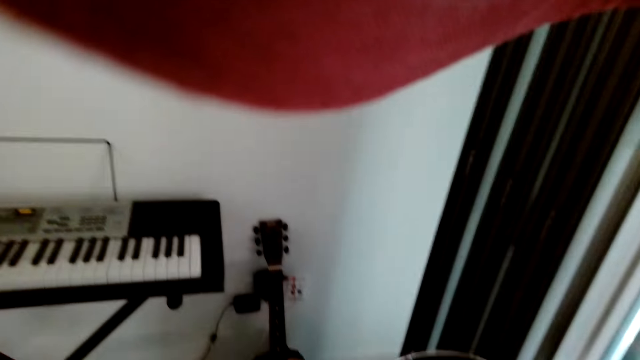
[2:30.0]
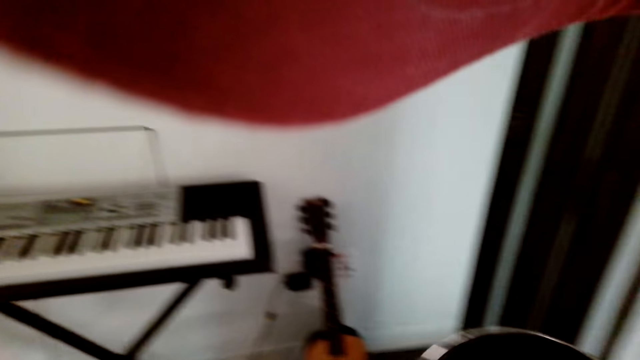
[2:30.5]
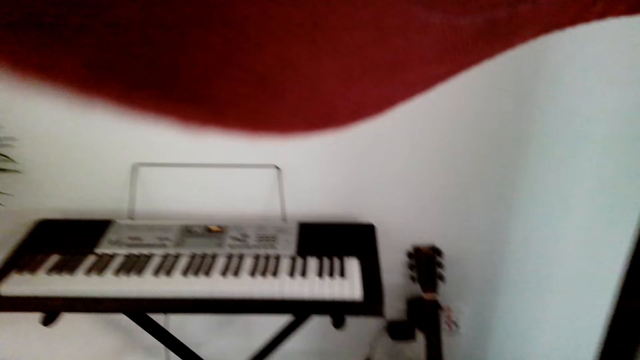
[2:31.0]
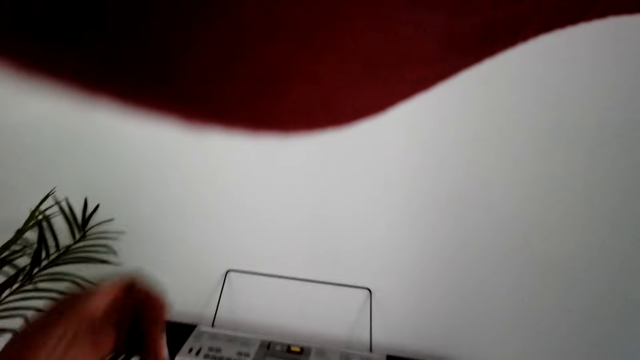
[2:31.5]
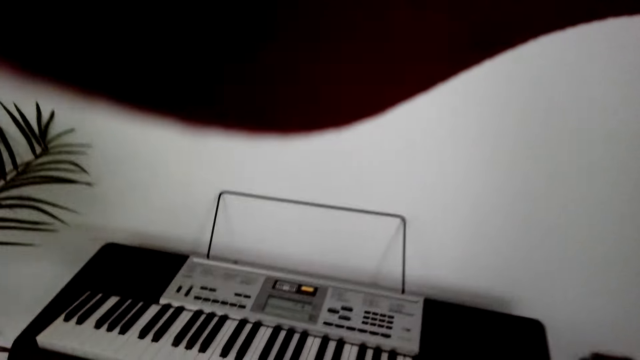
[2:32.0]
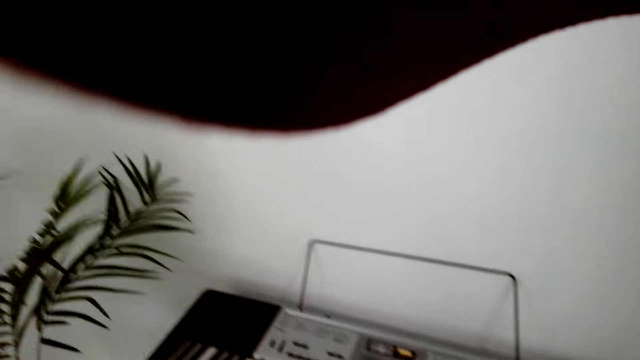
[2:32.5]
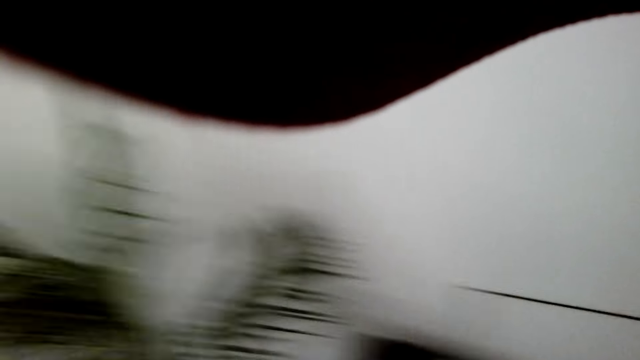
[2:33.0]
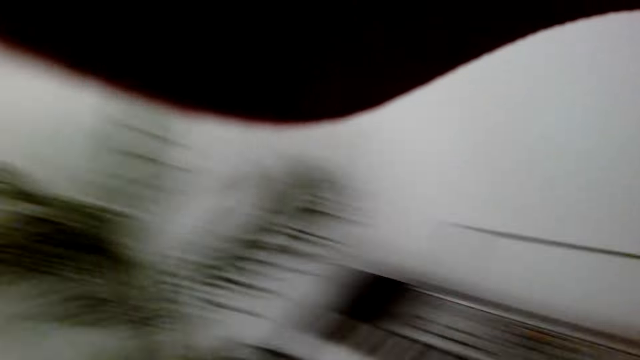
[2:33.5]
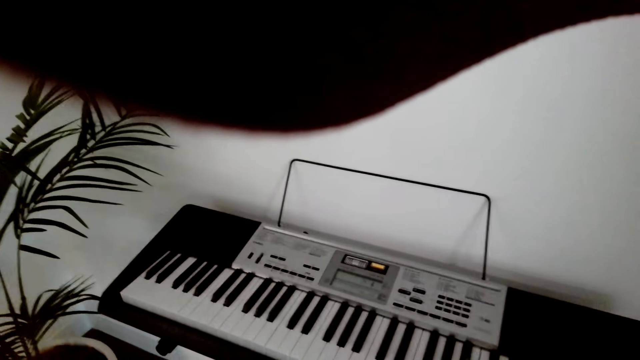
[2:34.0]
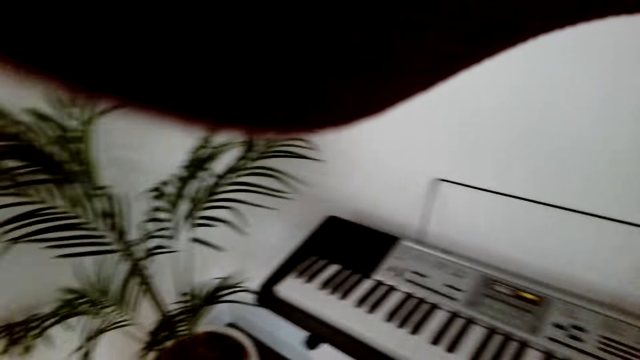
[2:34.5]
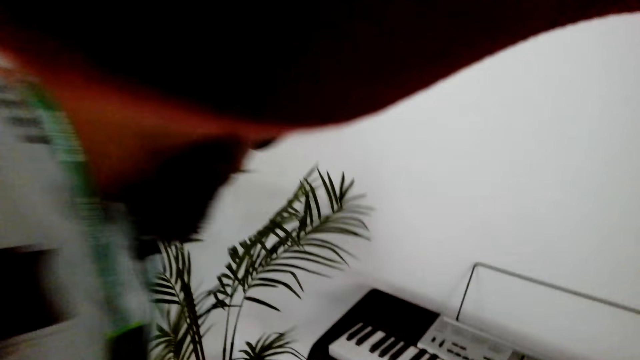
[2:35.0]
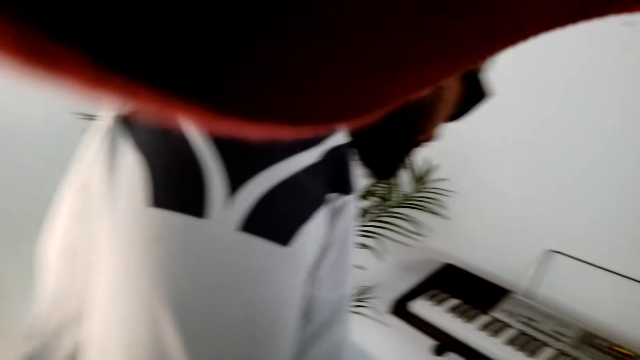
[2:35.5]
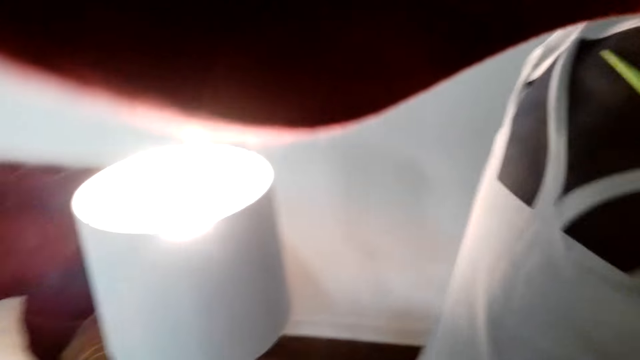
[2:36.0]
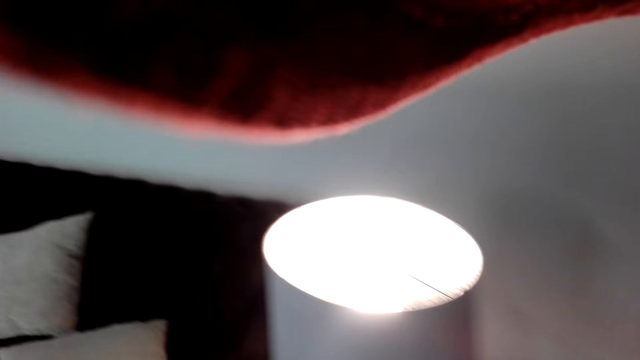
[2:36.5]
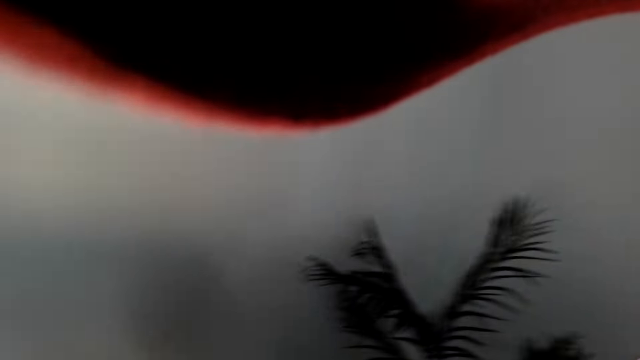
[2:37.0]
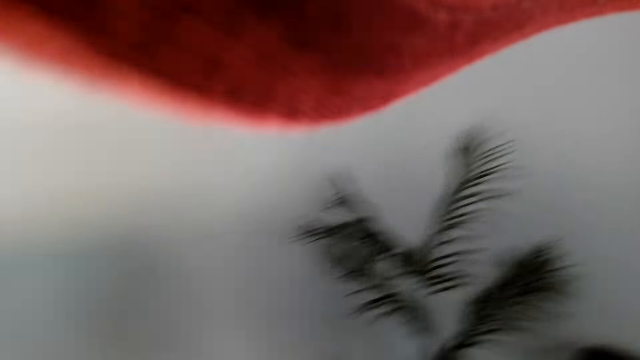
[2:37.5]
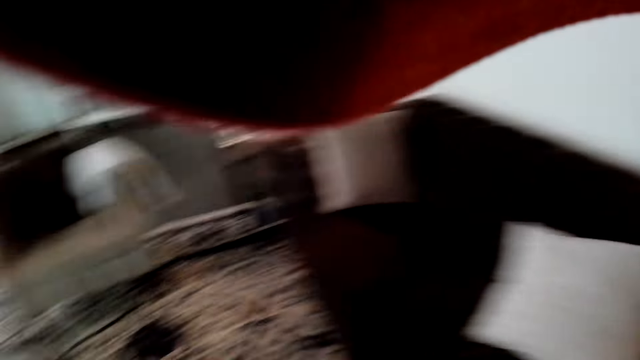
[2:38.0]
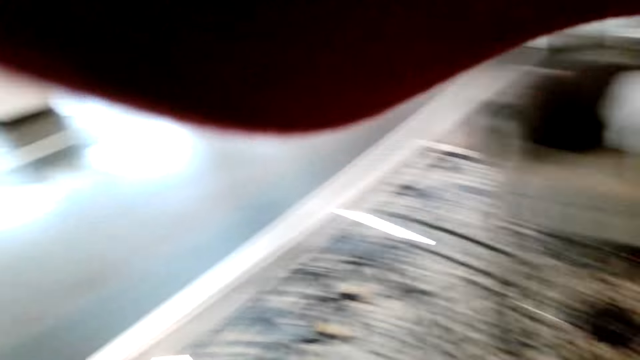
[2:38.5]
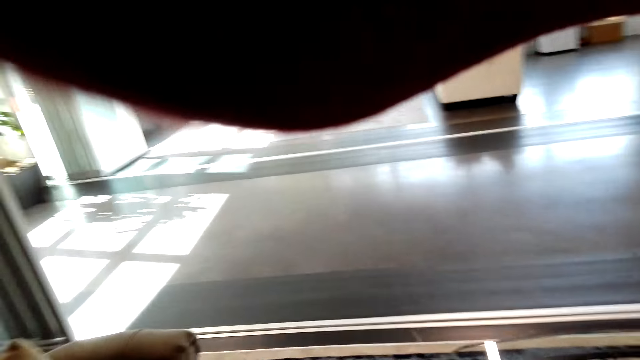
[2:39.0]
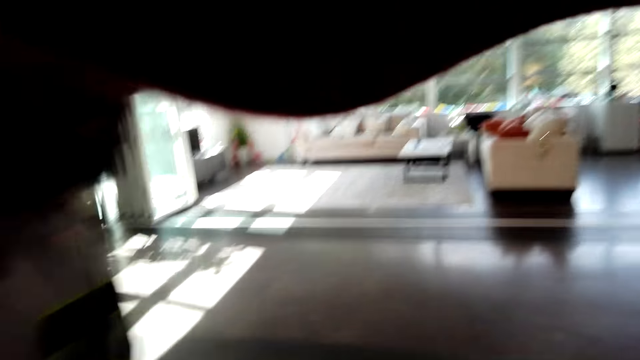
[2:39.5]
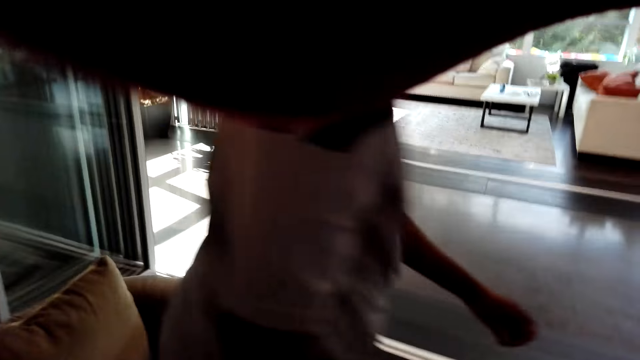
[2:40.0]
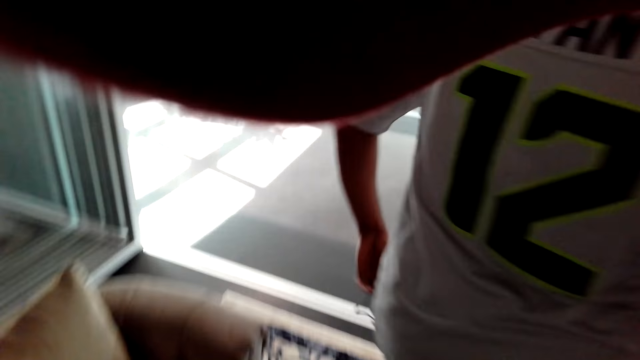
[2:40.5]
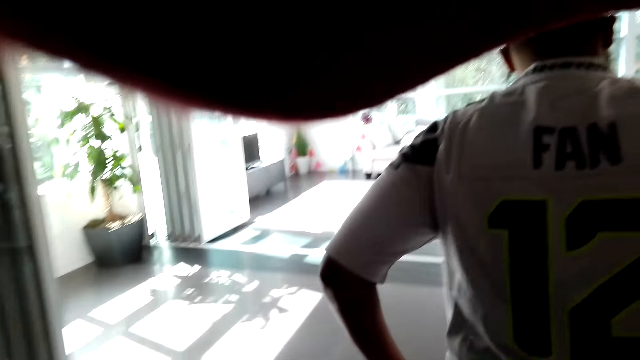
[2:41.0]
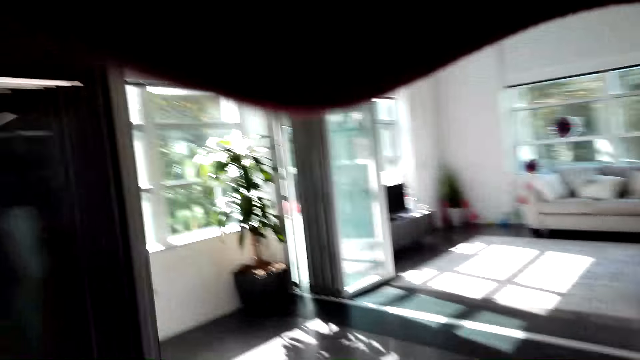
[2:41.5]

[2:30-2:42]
The camera wearer stares around. A person sits.

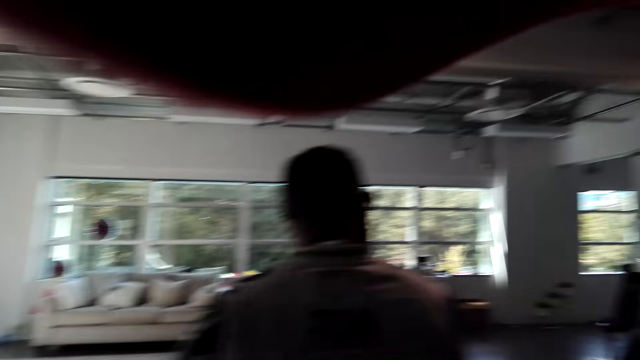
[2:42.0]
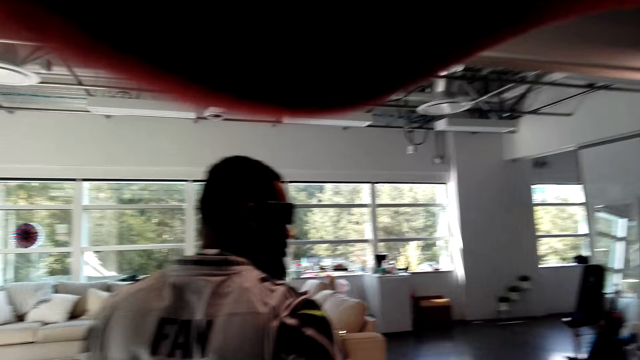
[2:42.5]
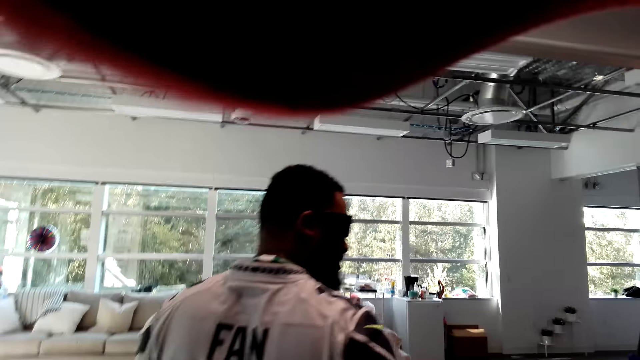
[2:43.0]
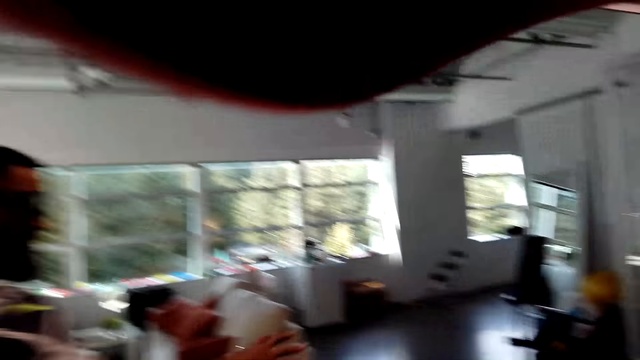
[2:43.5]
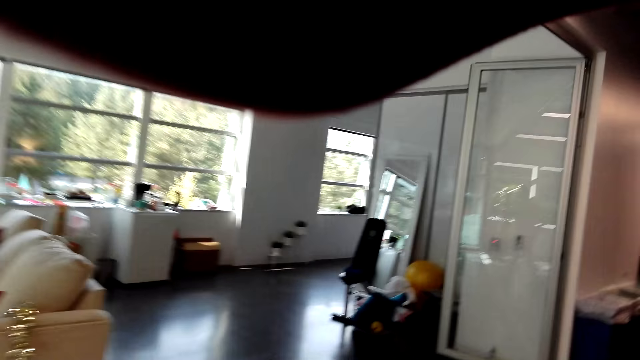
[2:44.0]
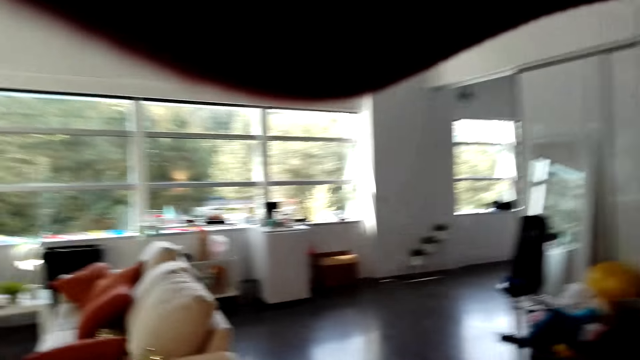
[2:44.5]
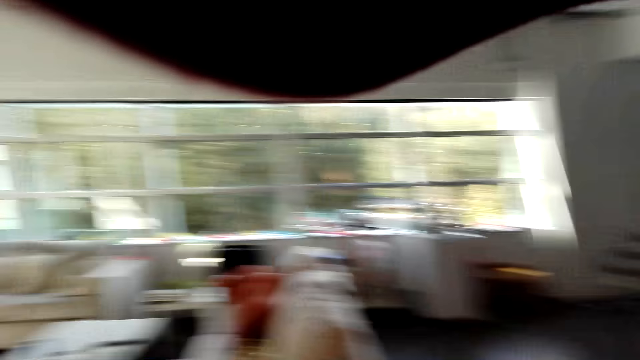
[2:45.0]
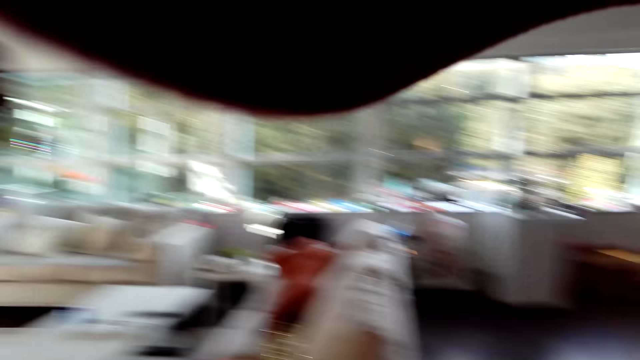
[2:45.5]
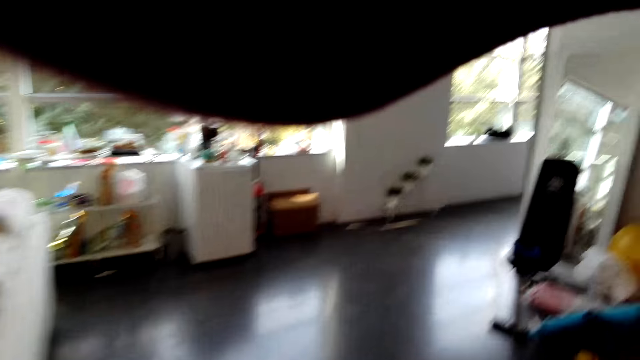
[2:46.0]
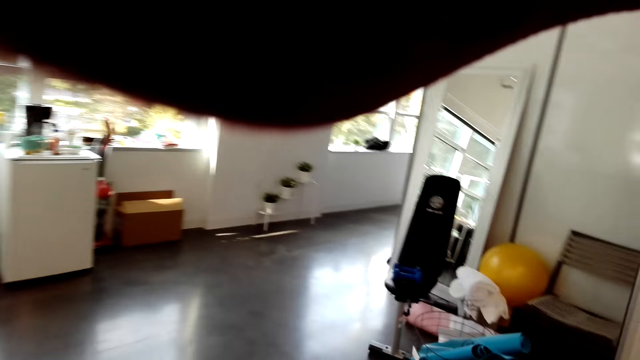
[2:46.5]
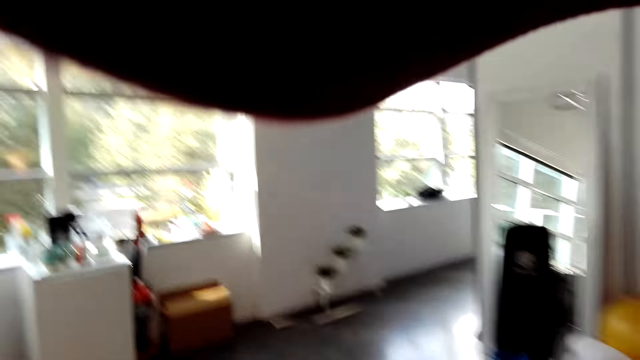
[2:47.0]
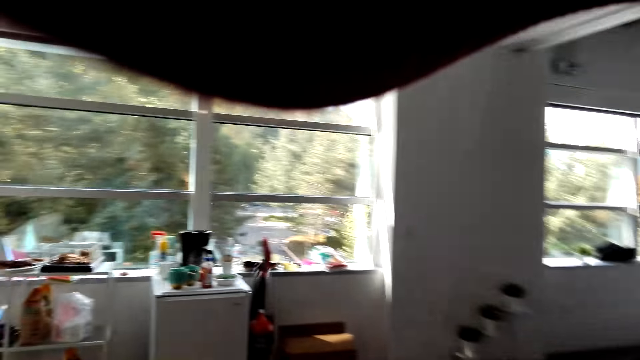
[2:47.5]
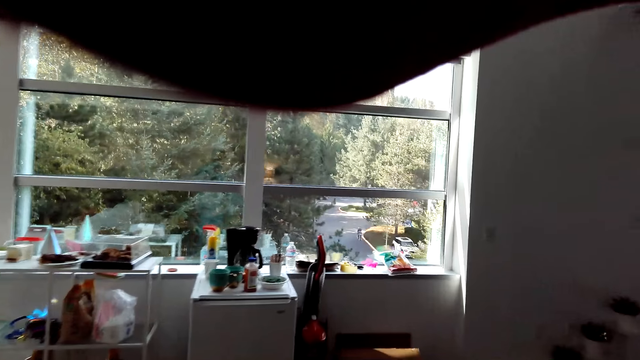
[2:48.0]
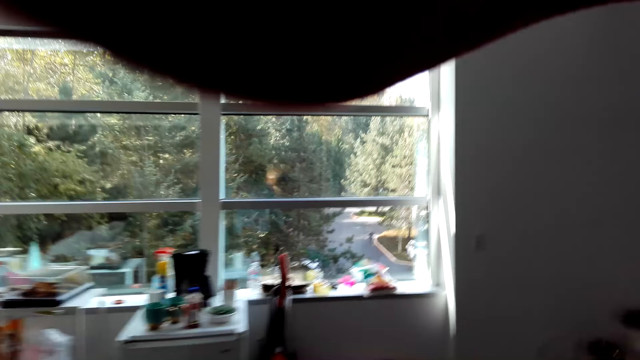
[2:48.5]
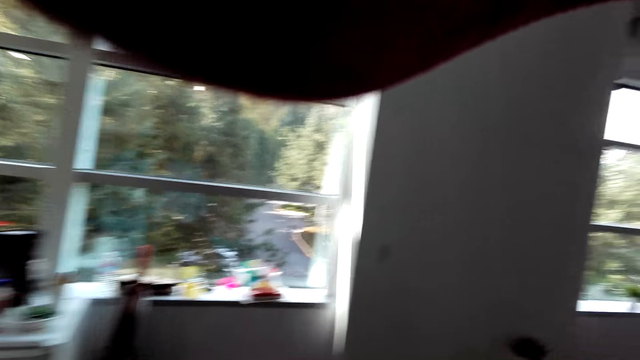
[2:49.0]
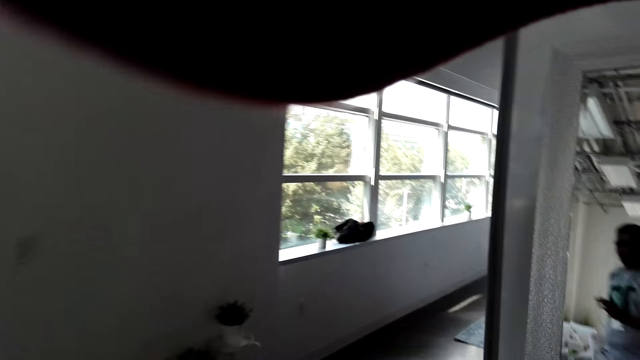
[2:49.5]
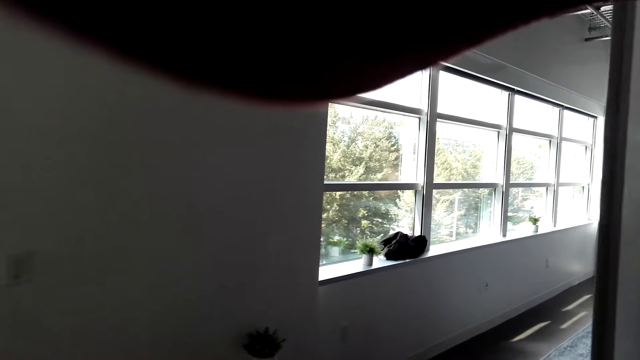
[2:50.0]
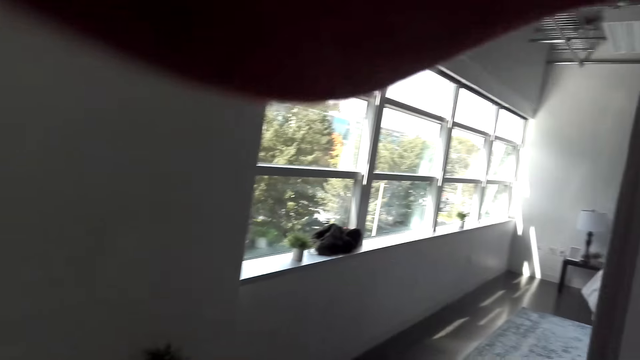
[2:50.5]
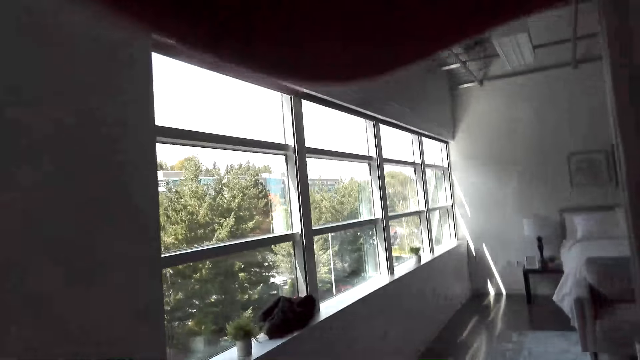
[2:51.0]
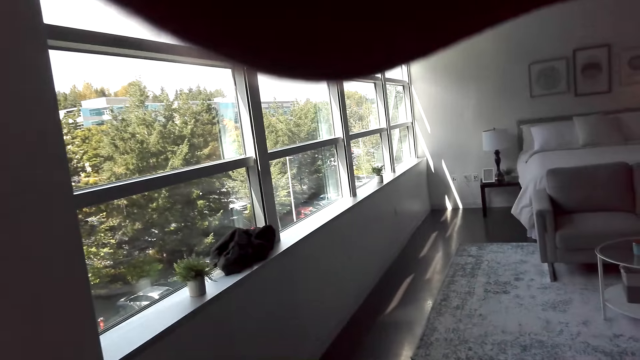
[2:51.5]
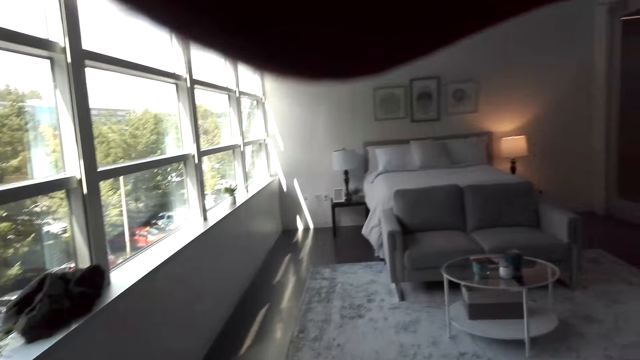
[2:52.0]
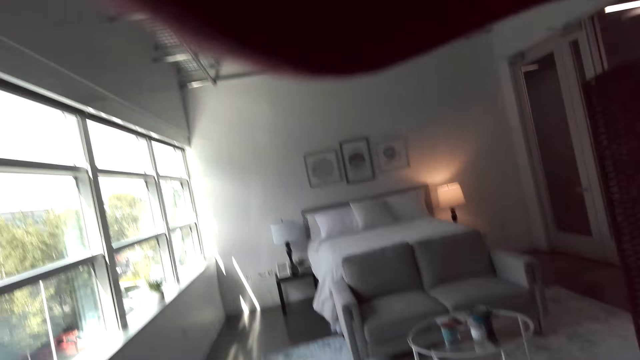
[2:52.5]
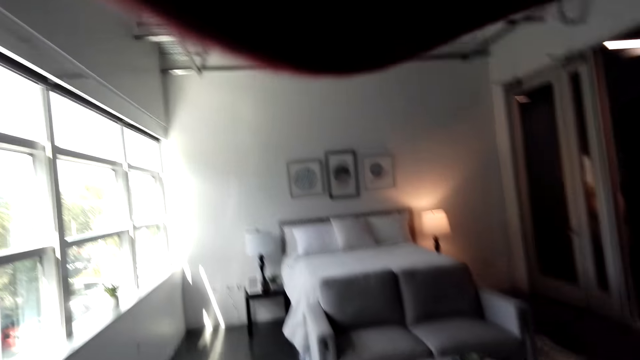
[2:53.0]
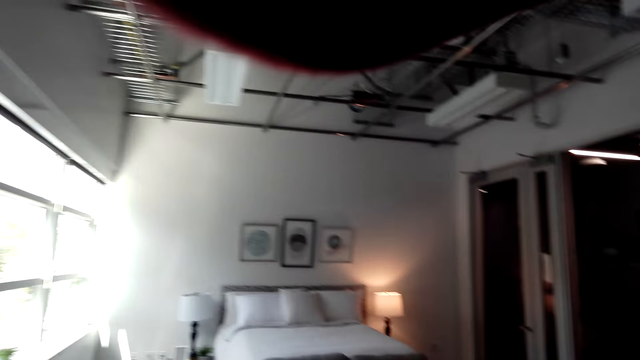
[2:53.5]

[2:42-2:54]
A person walks. The camera wearer walks around. They stare around.
